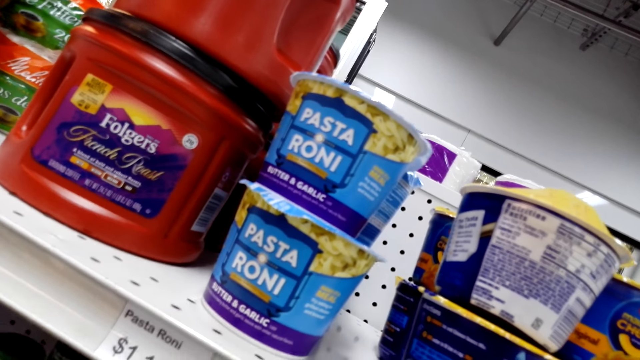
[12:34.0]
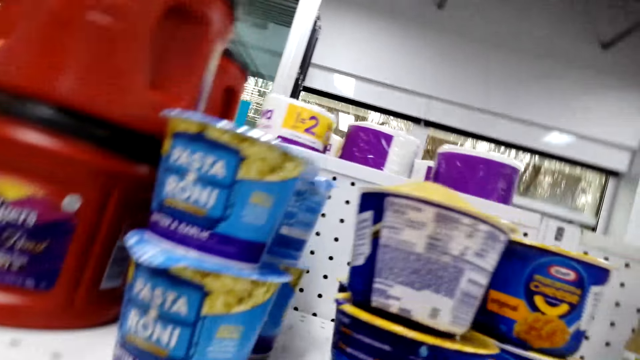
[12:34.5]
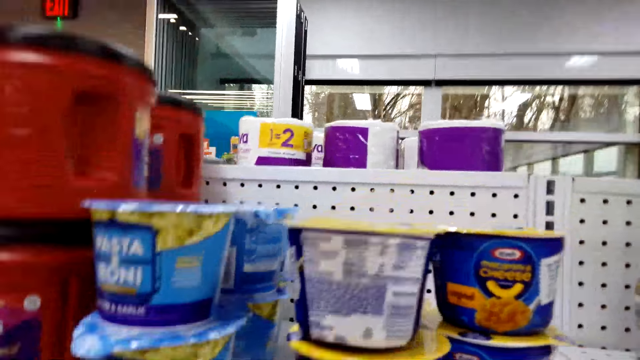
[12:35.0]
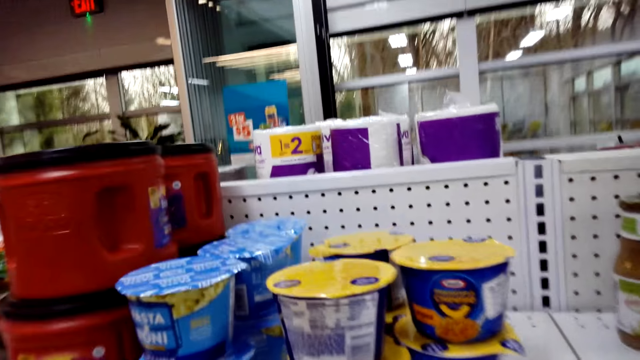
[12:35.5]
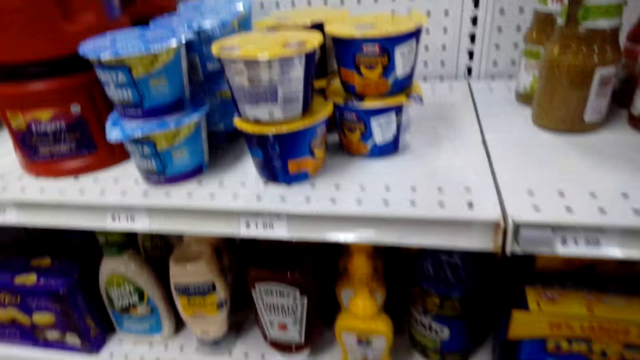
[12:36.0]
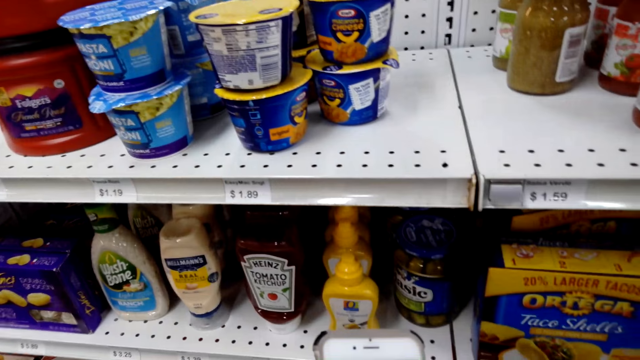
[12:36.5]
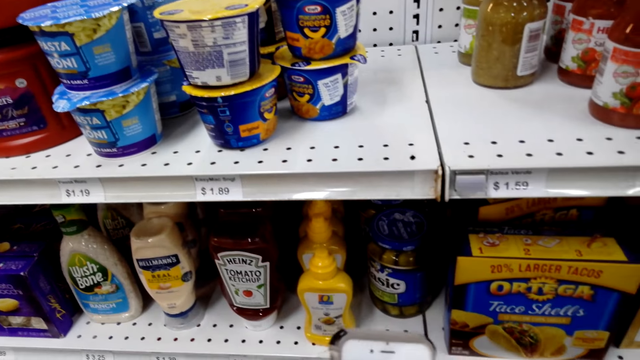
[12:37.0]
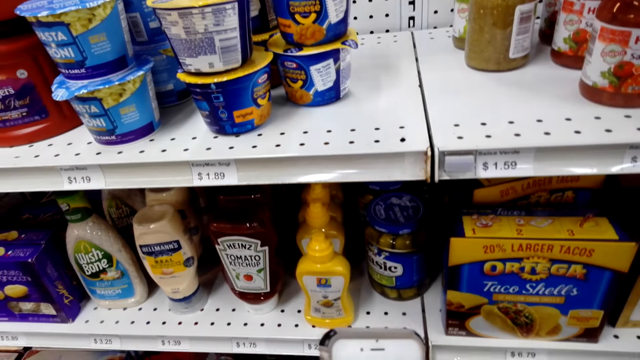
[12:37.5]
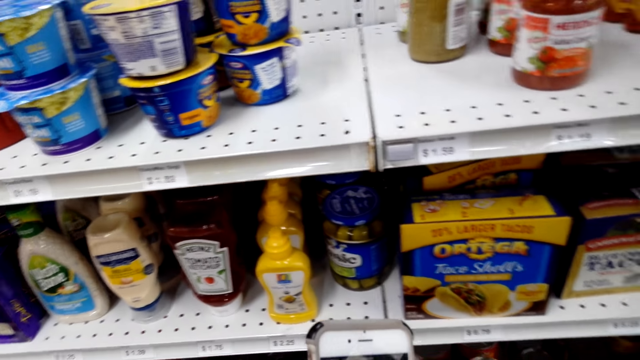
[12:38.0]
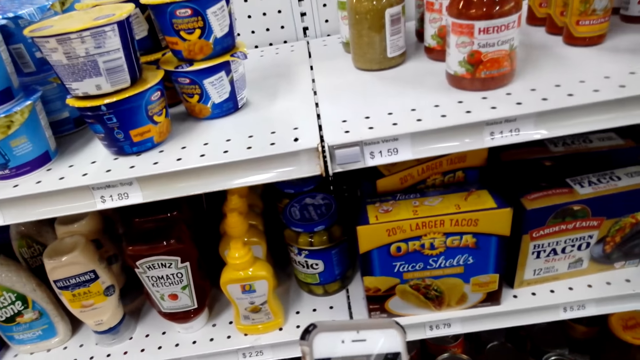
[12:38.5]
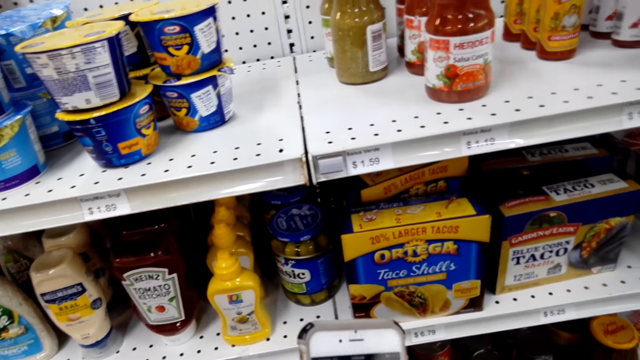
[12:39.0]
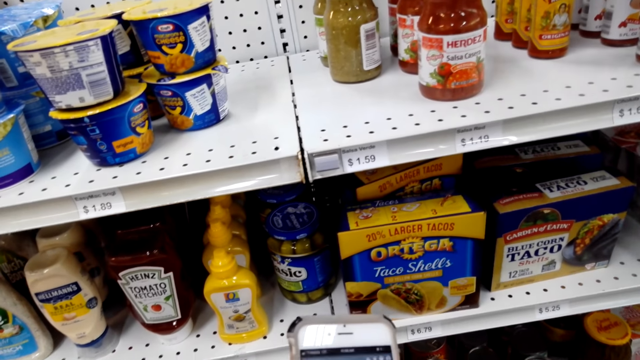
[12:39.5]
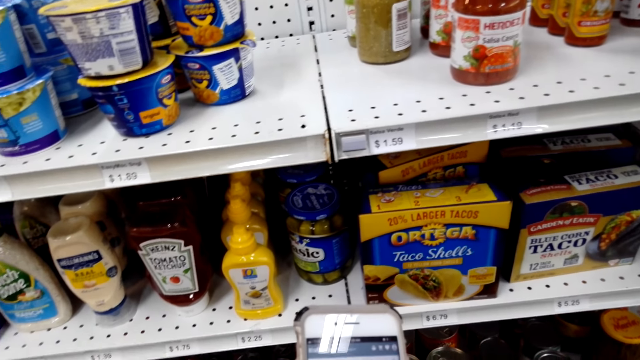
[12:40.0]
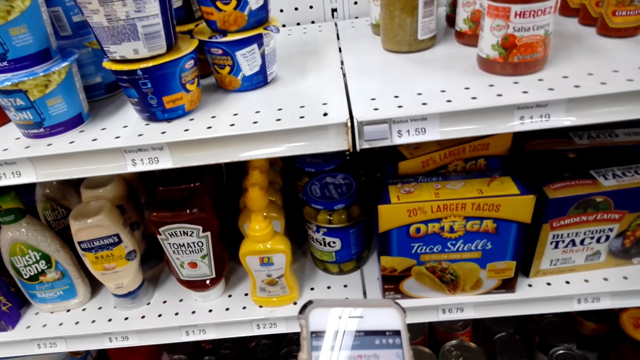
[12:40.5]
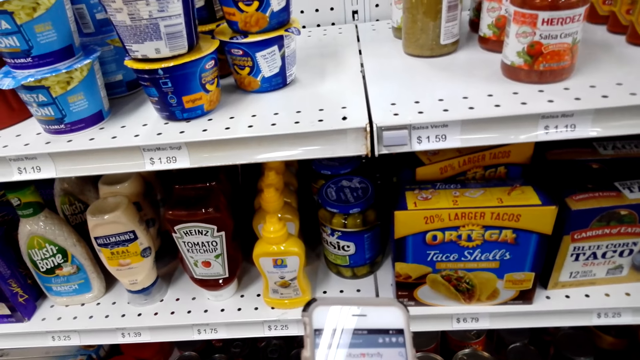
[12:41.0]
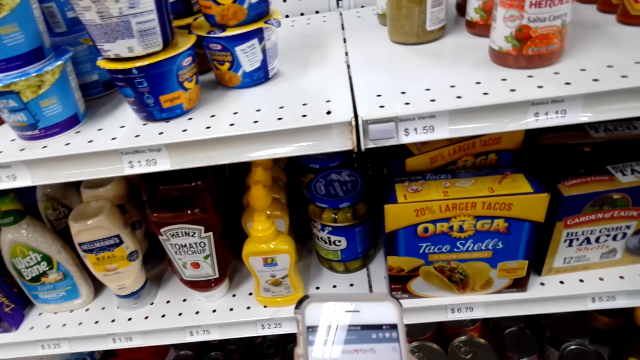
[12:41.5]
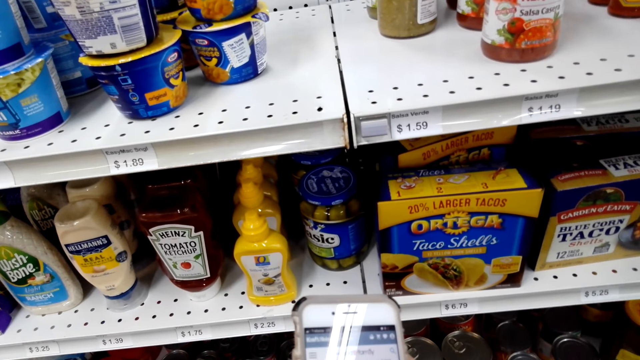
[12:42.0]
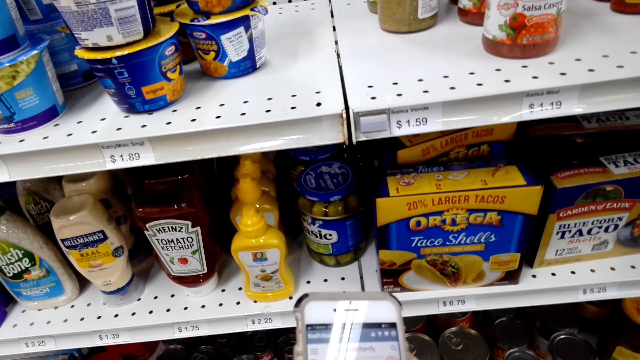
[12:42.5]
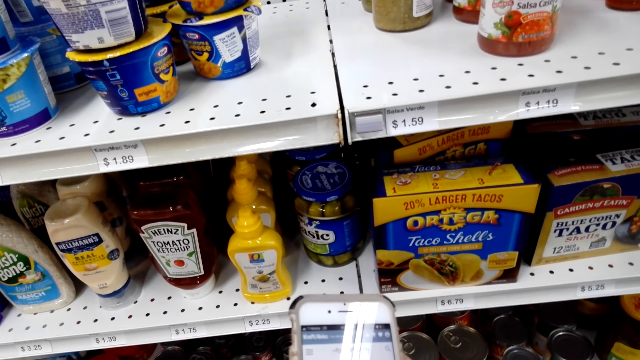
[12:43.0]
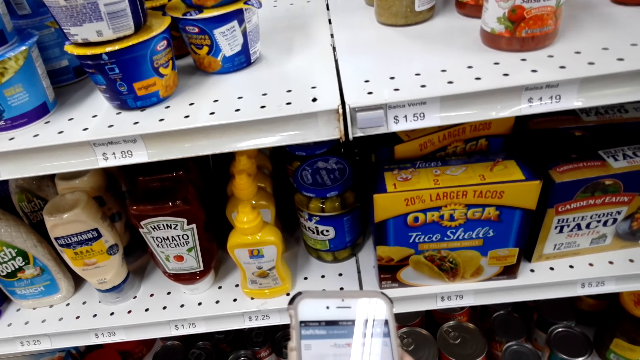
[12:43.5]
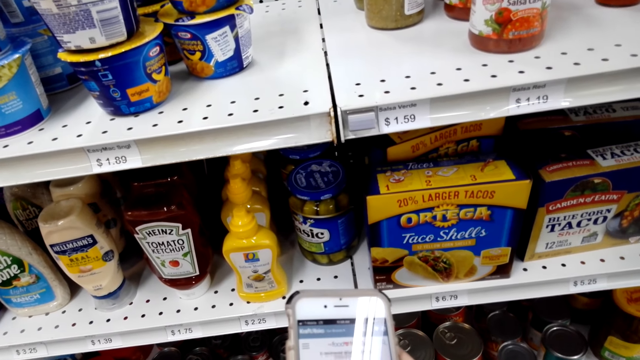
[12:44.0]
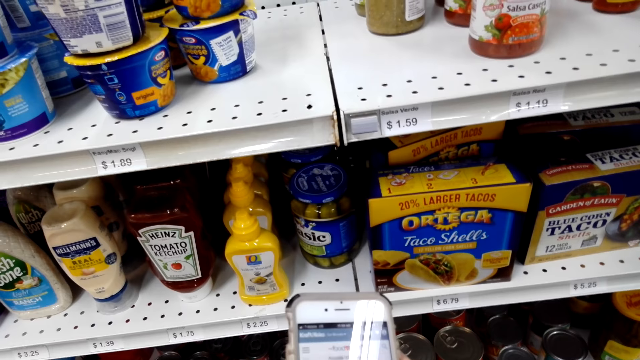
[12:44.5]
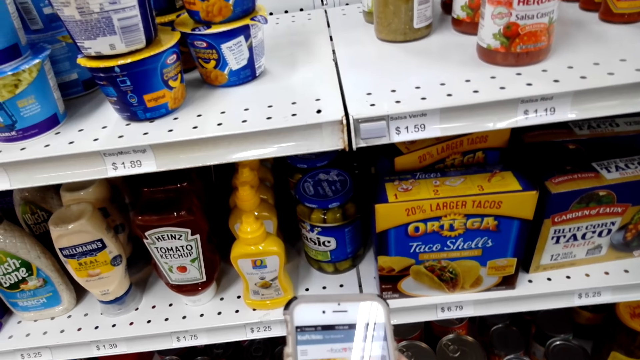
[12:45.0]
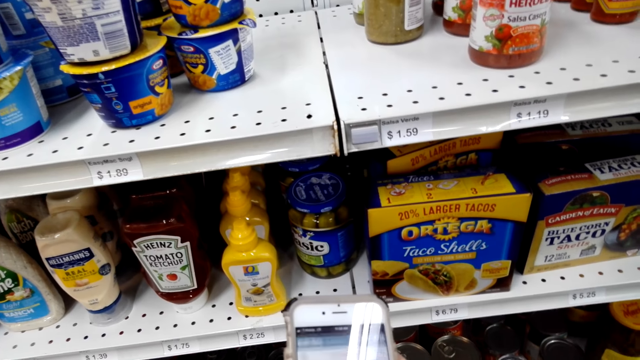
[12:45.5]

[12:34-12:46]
The camera wearer operates the phone. They press the phone.

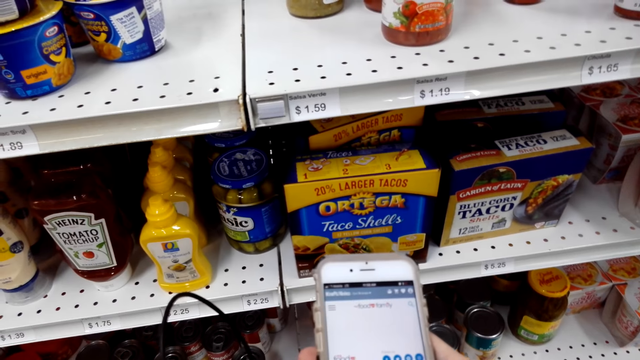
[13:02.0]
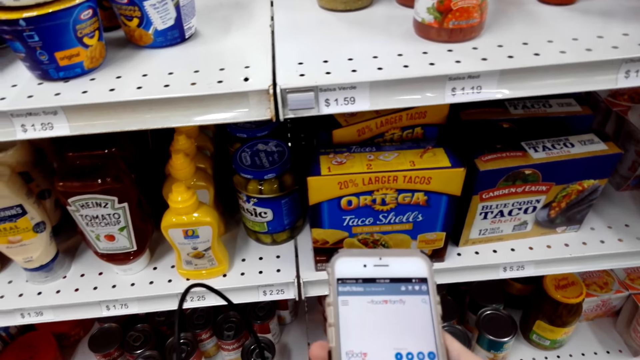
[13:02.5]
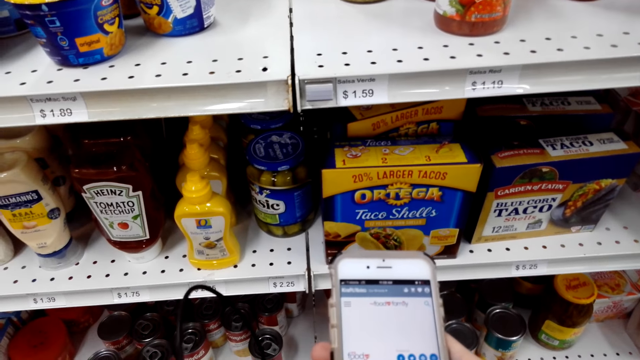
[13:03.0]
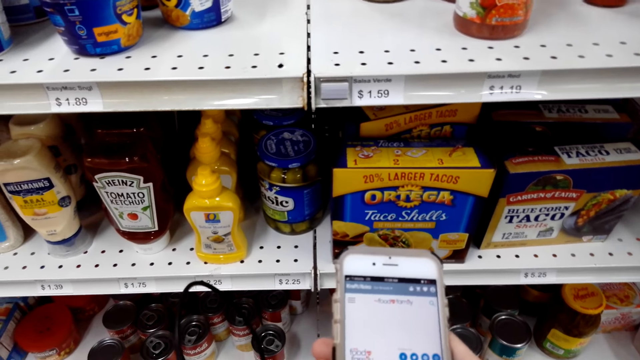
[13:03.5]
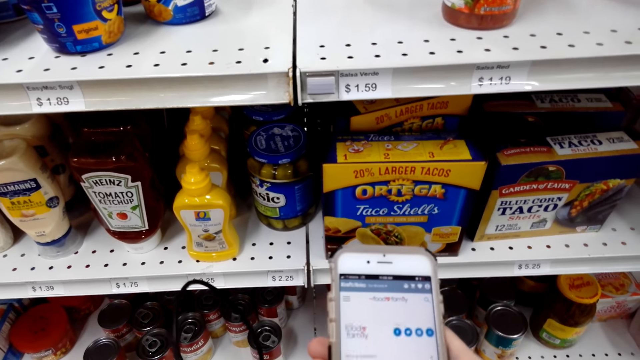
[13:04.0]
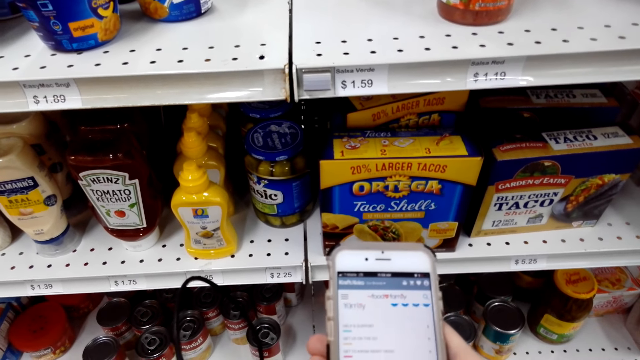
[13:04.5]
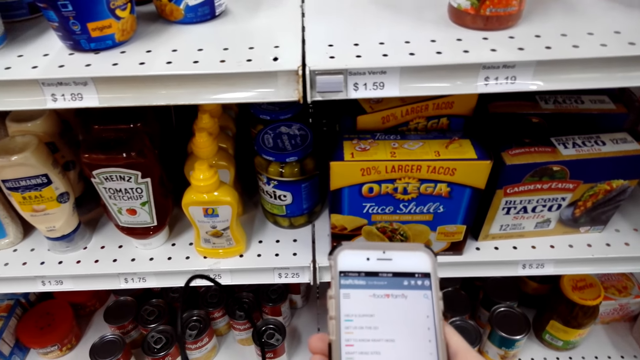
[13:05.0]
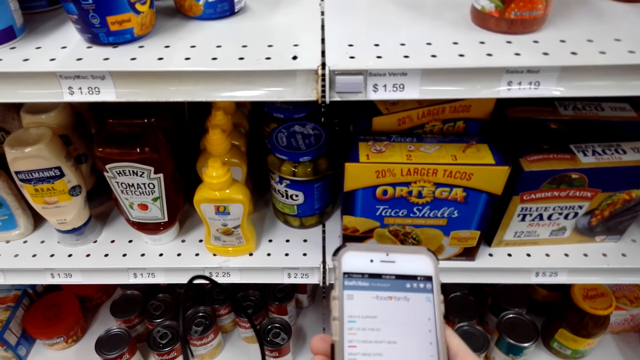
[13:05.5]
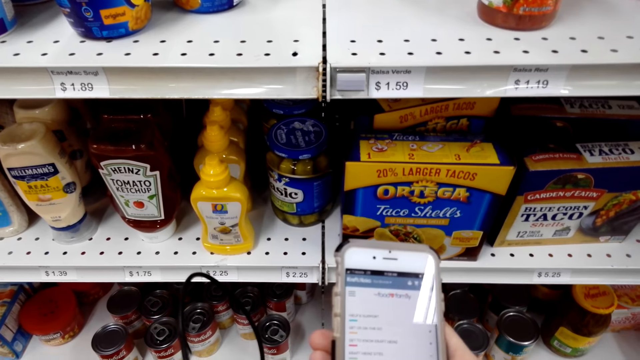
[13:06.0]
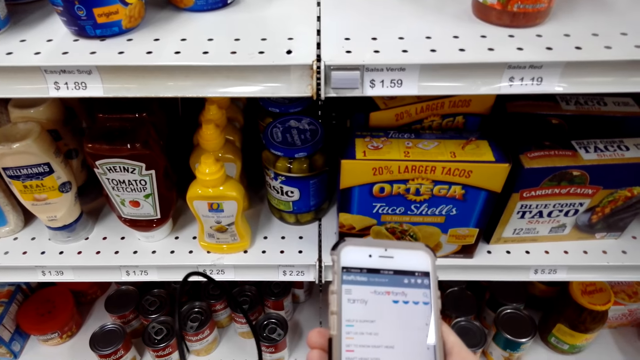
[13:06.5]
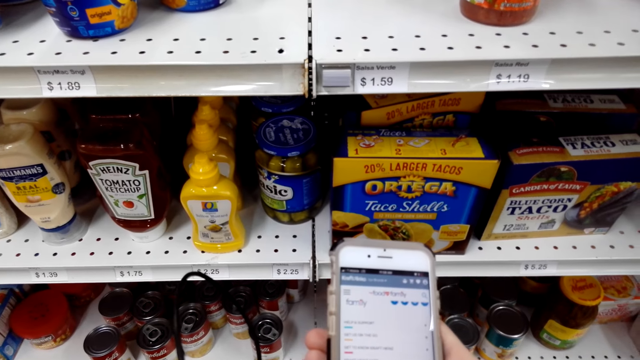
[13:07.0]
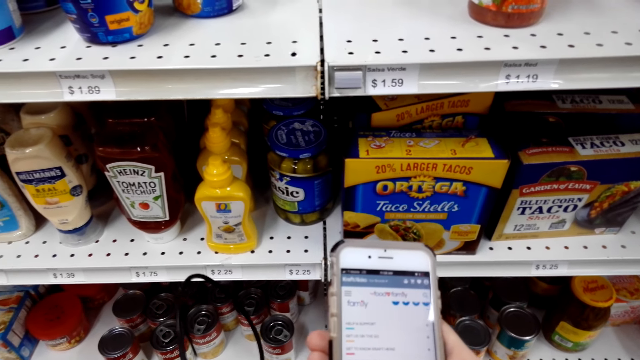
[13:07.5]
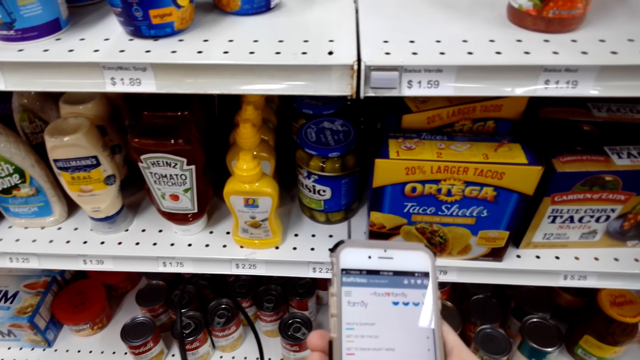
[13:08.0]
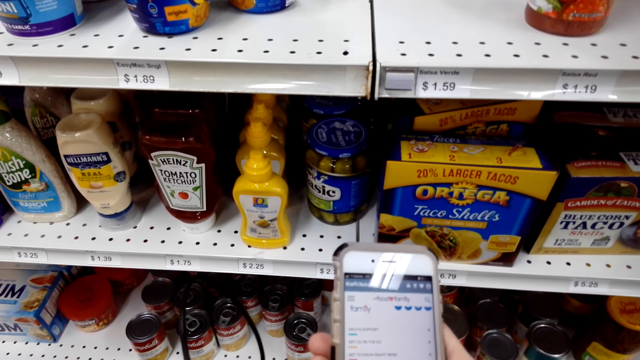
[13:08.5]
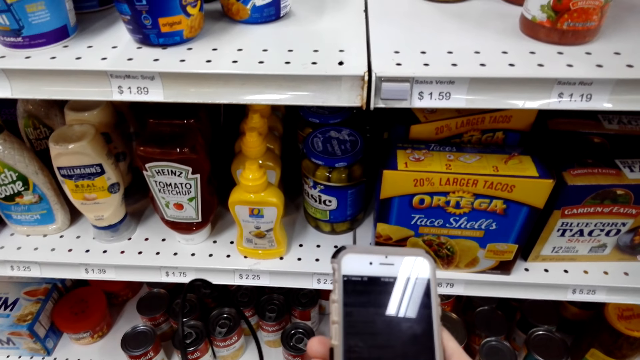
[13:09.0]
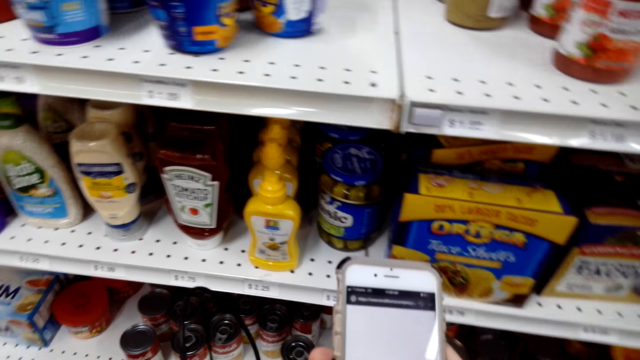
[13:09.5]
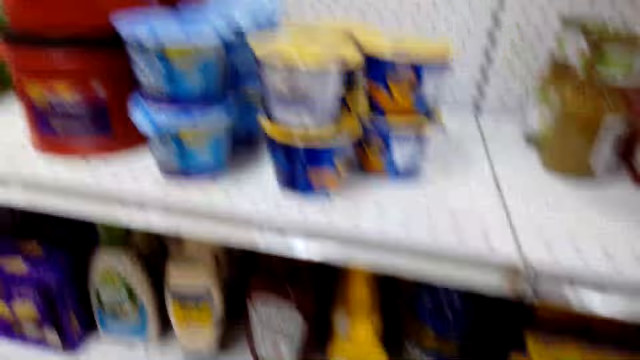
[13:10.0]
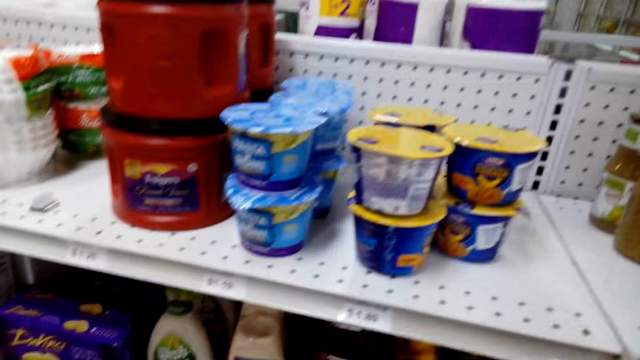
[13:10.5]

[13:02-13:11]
The camera wearer stands in the store. They scroll the phone. They stare around the shop.
